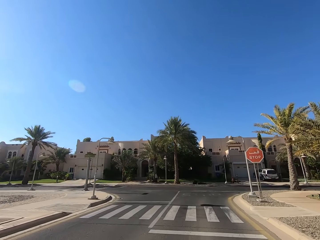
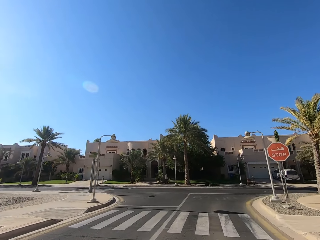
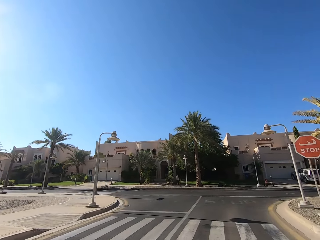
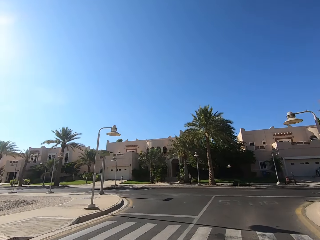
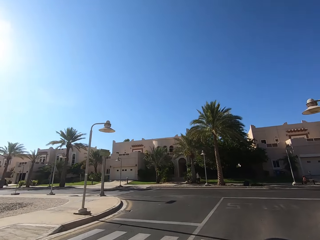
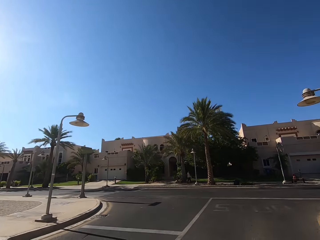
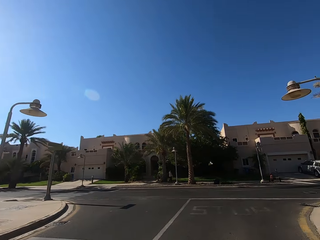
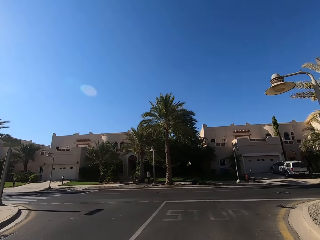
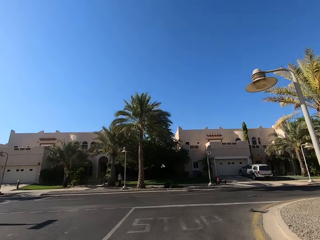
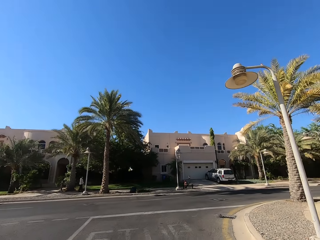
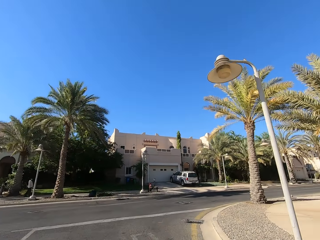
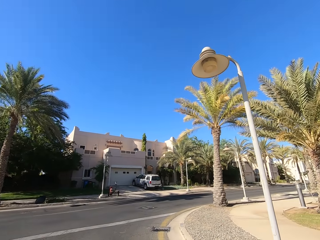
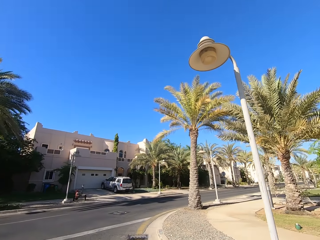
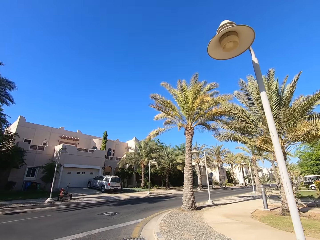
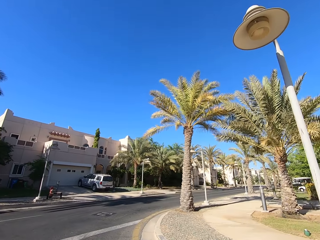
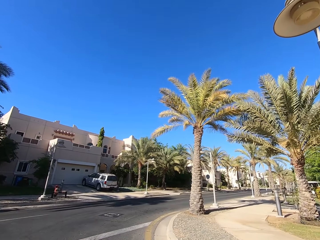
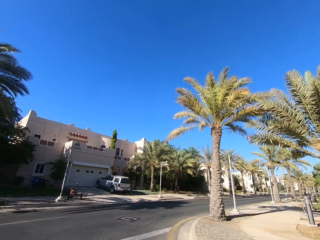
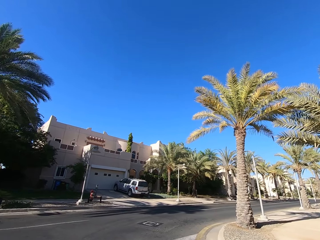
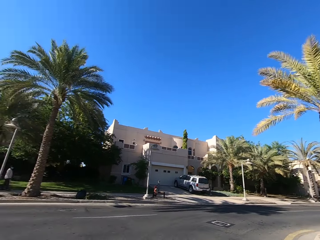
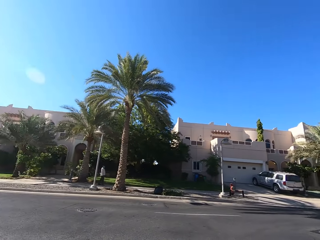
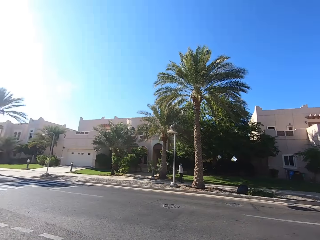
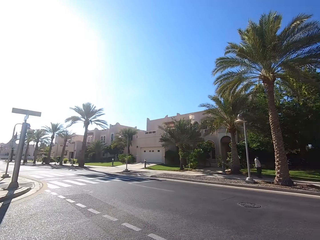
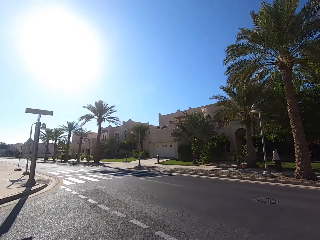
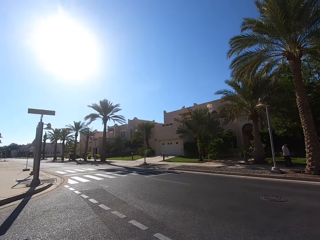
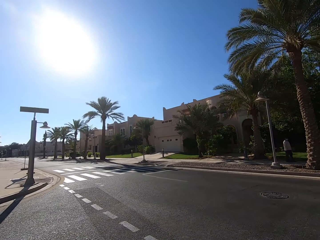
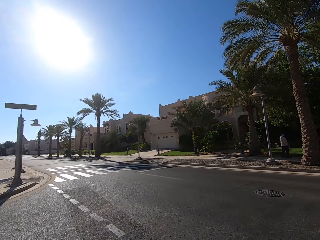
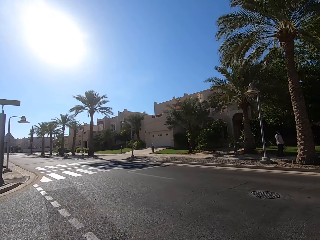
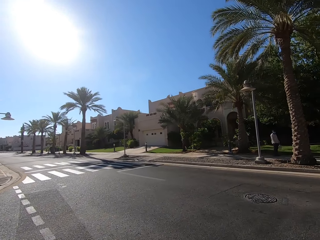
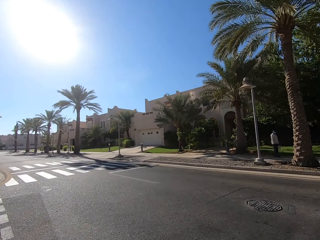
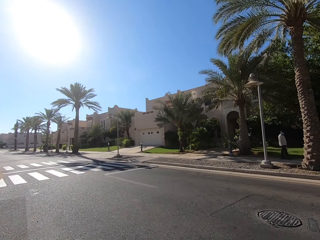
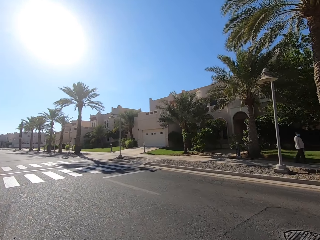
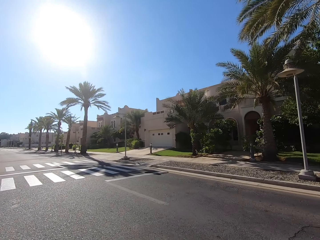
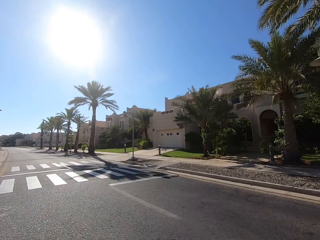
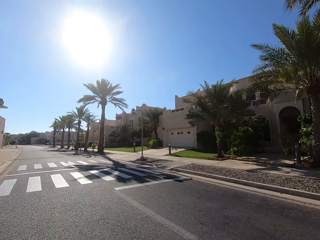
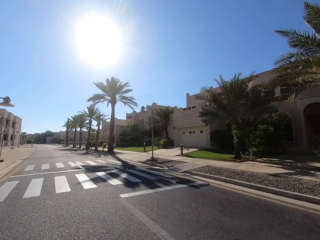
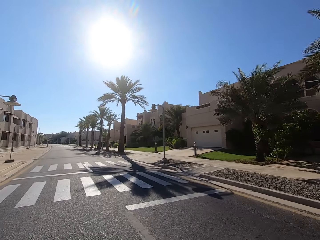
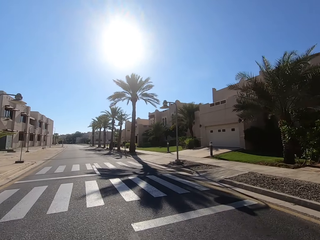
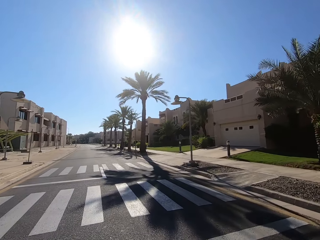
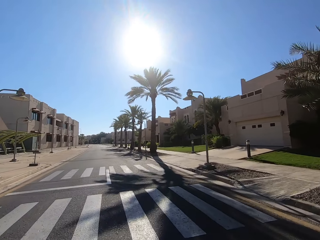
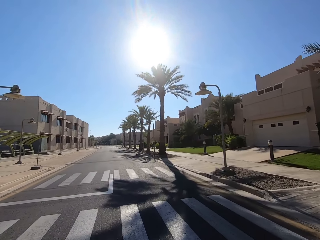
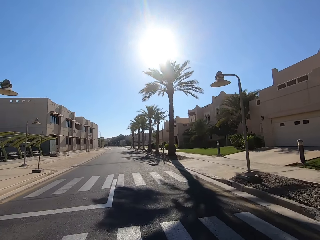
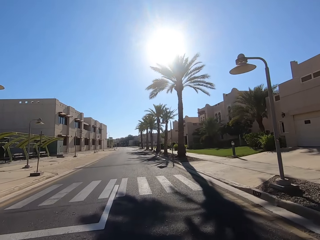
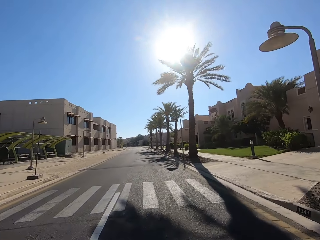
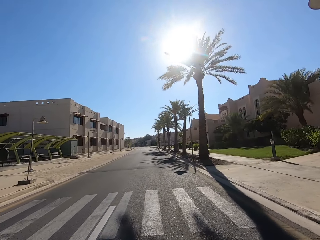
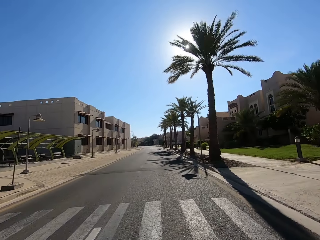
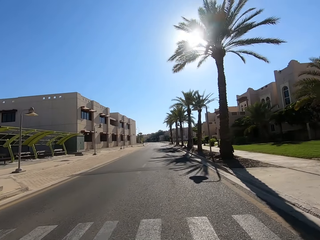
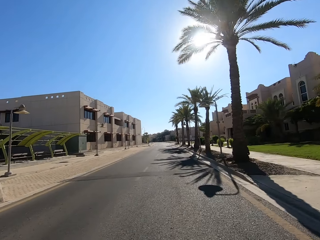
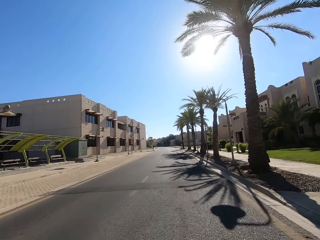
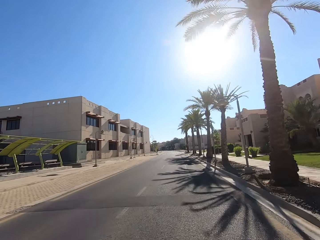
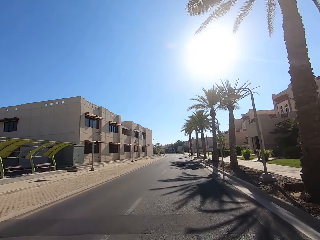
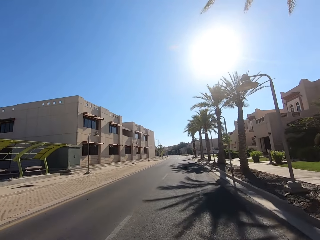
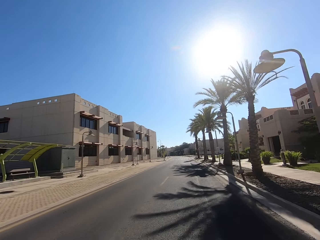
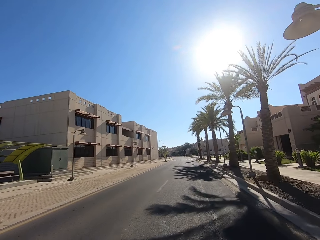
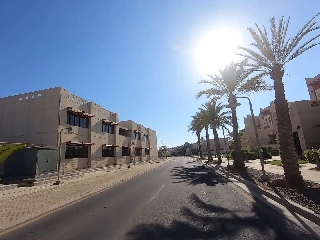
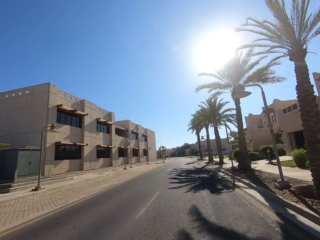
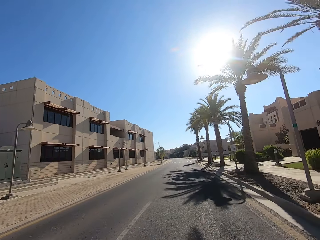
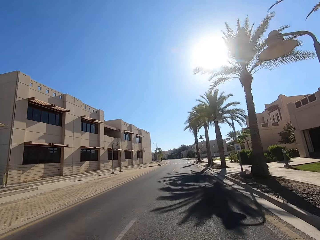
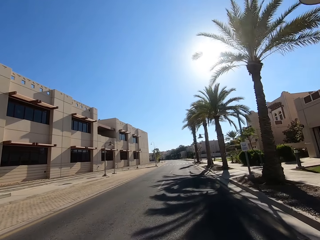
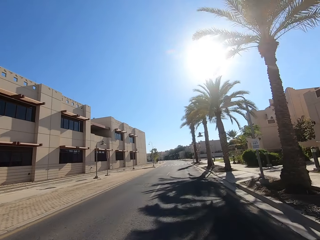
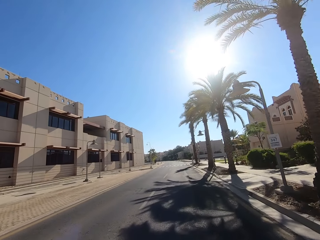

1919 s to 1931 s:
The camera wearer looks around. They ride a motorcycle on the road. They drive to the left.

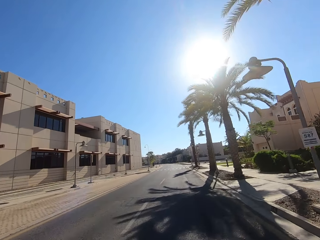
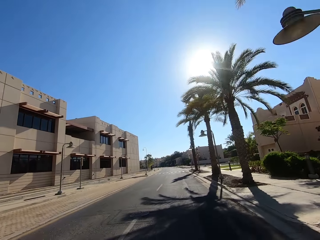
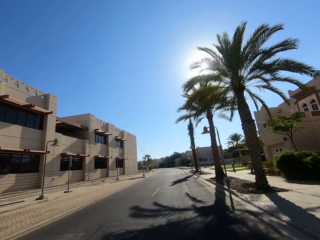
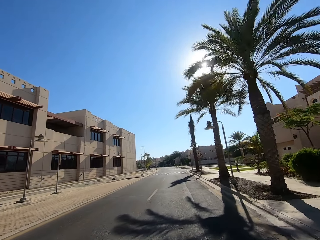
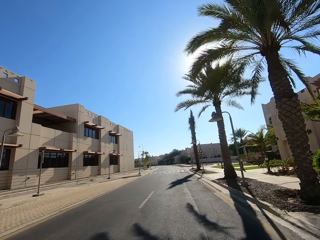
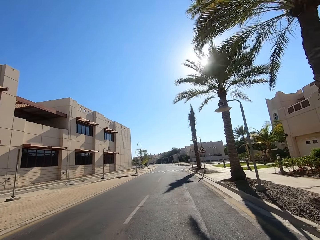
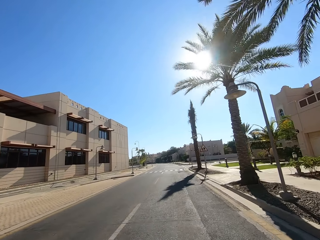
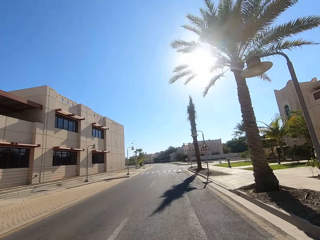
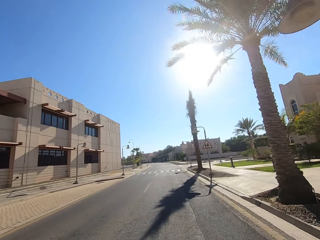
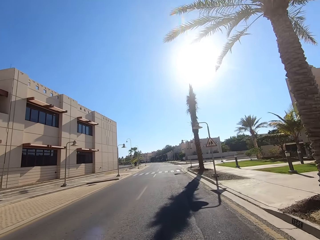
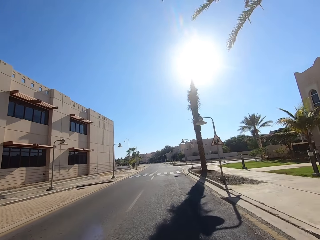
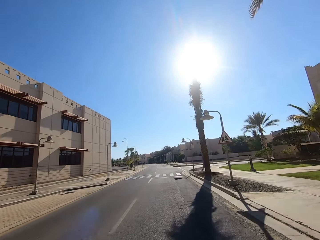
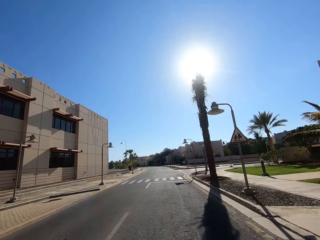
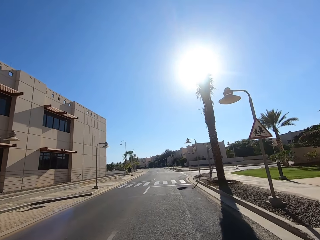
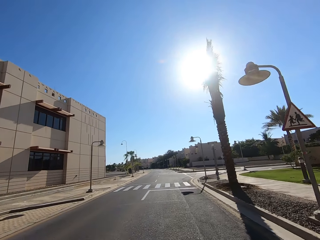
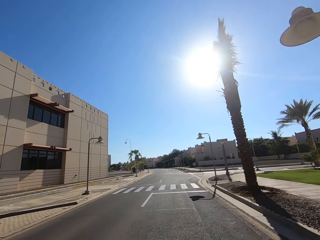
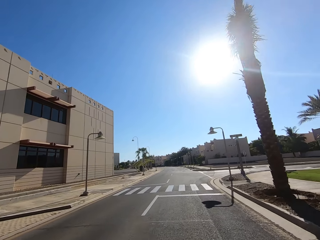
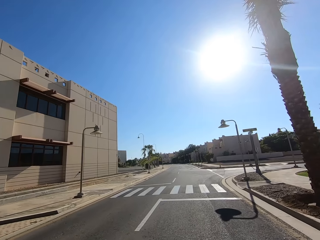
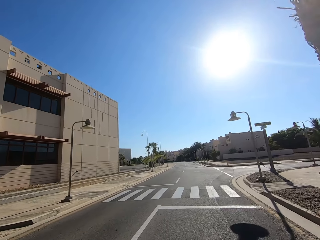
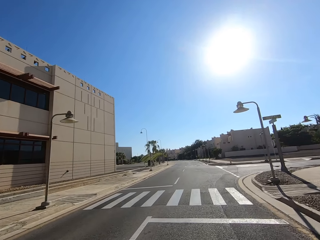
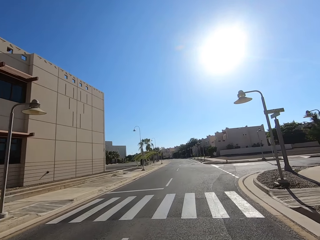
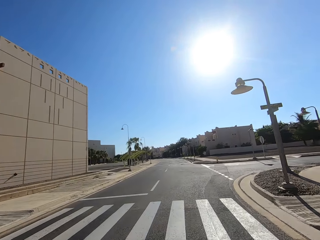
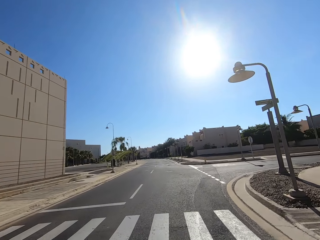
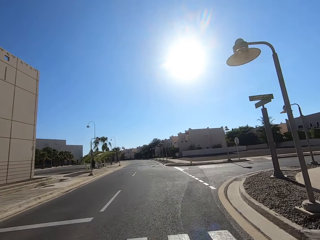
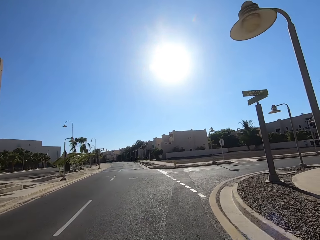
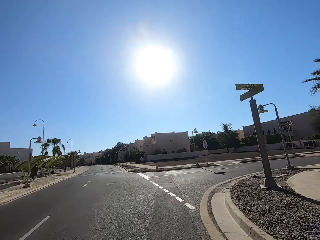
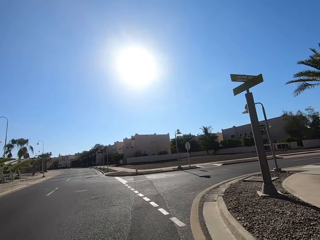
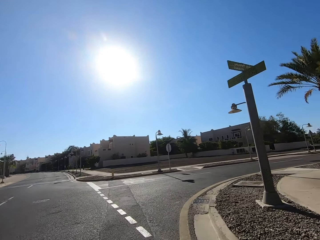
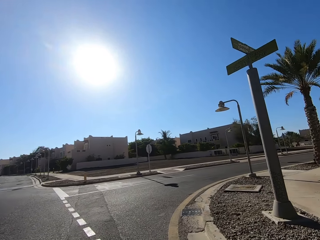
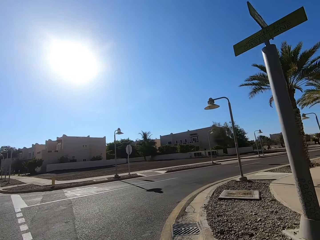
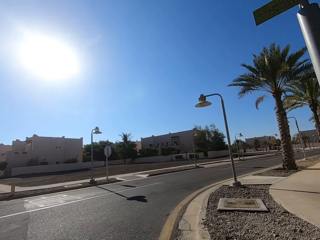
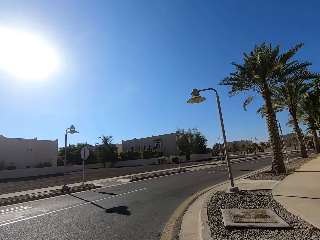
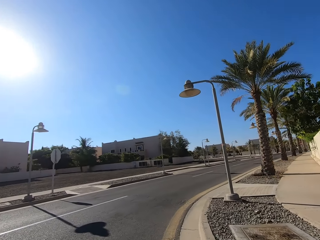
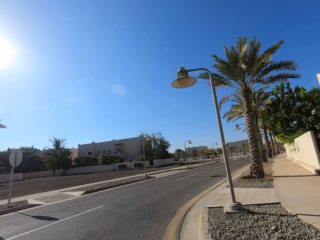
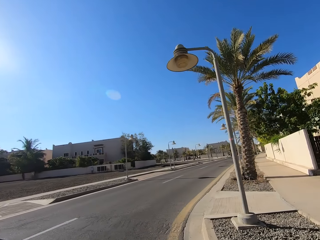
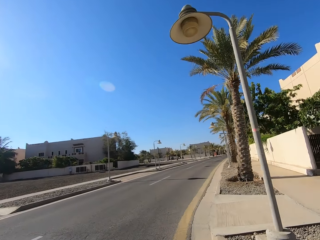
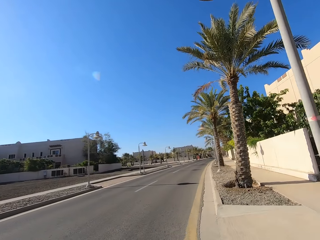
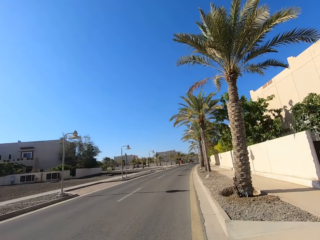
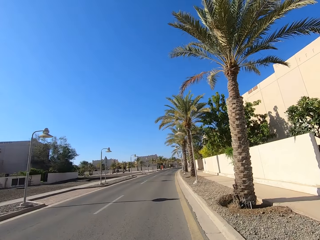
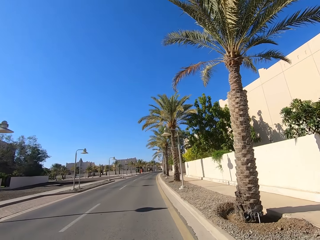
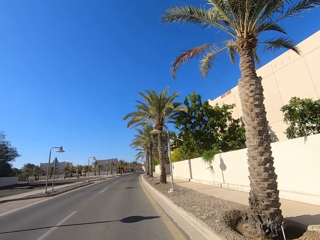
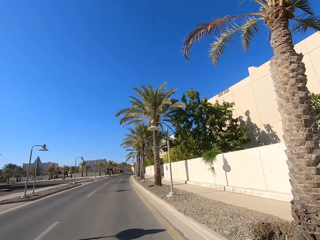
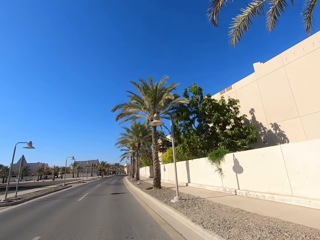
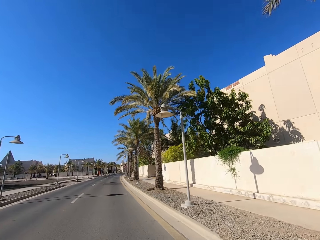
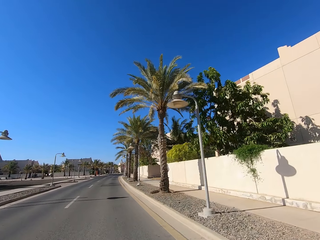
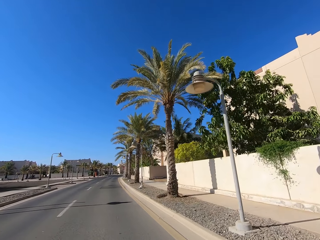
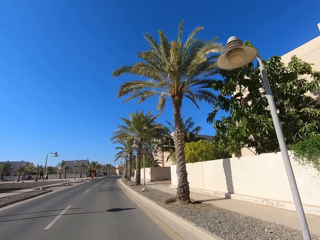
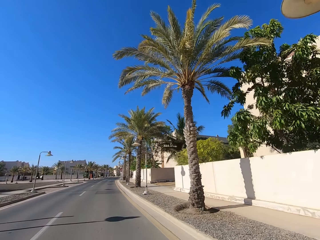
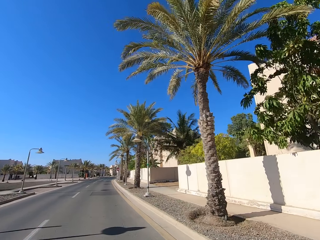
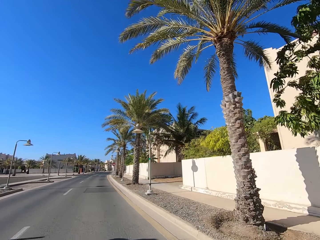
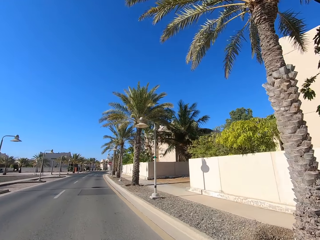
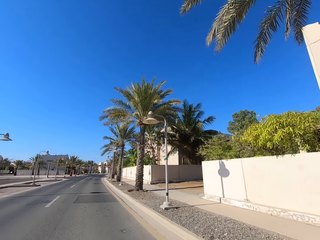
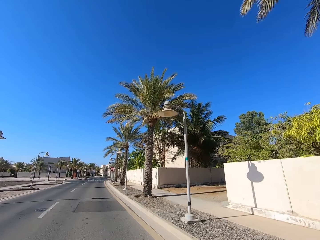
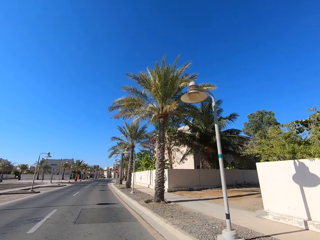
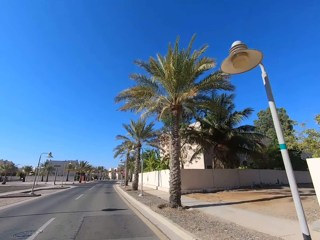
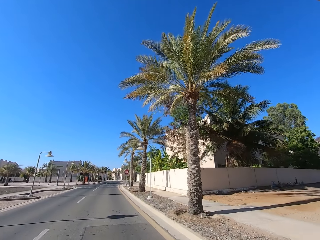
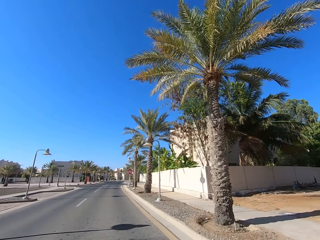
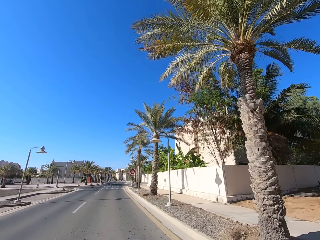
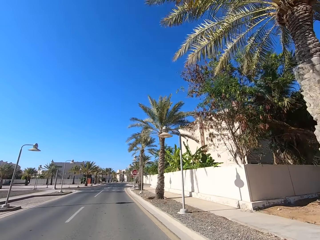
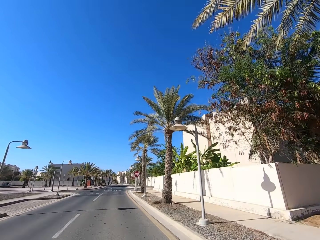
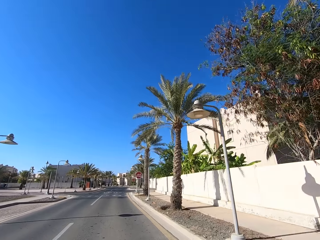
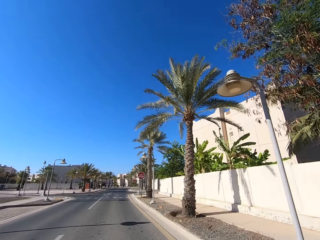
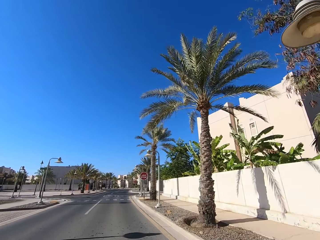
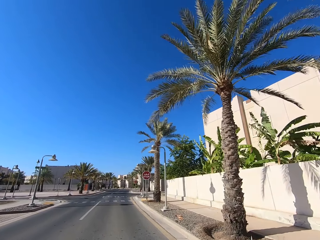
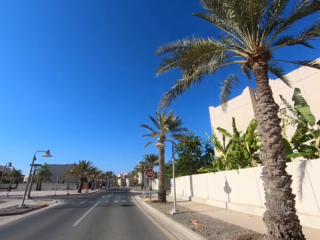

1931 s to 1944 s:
The camera wearer drives to the right.
